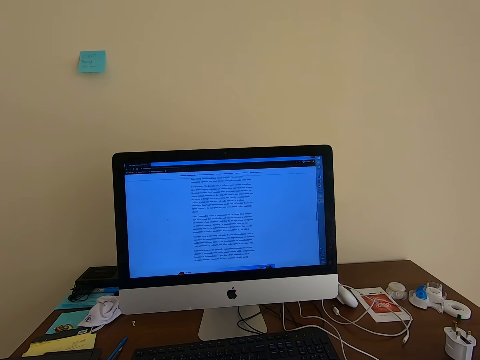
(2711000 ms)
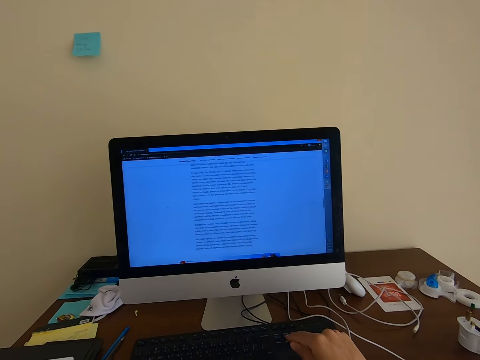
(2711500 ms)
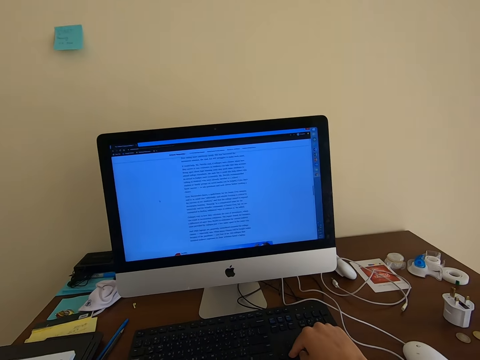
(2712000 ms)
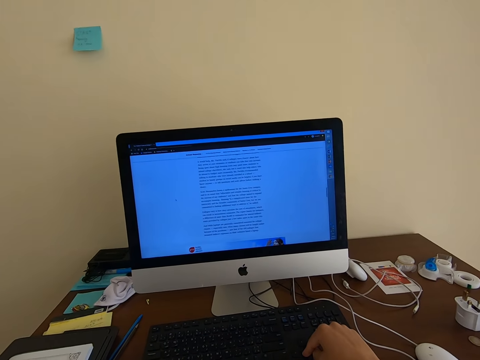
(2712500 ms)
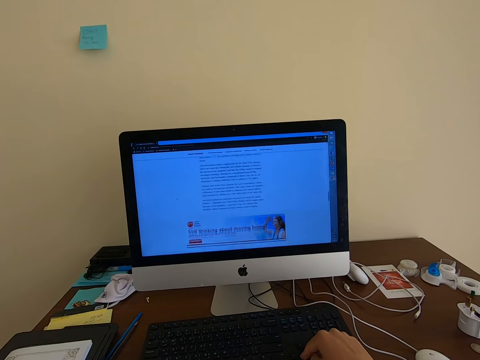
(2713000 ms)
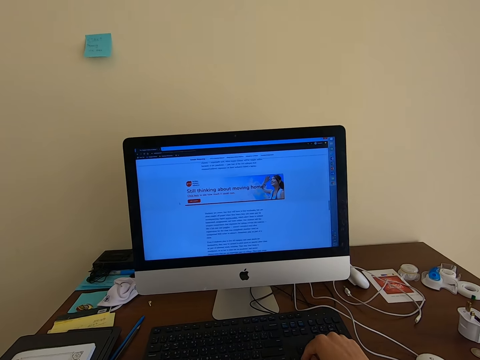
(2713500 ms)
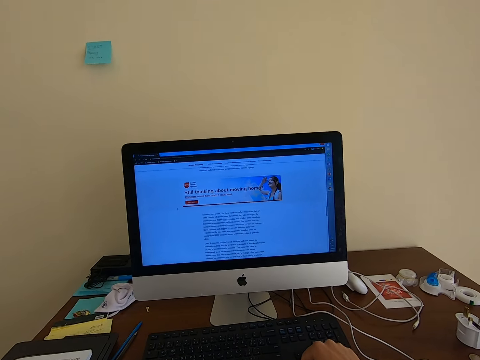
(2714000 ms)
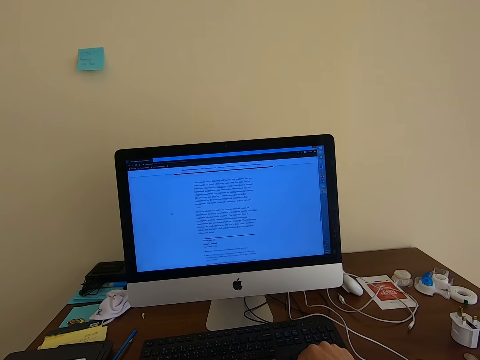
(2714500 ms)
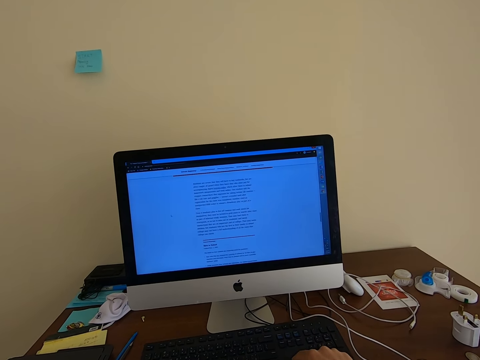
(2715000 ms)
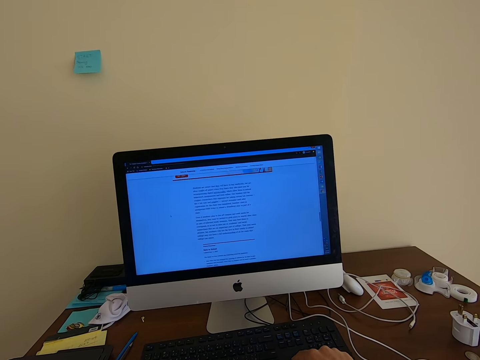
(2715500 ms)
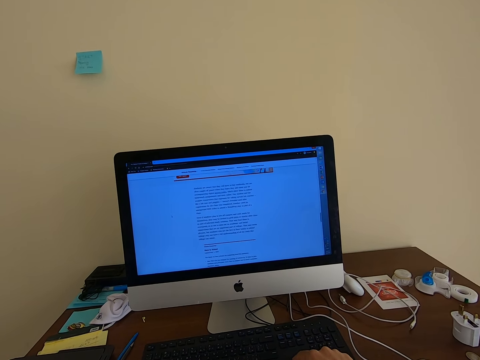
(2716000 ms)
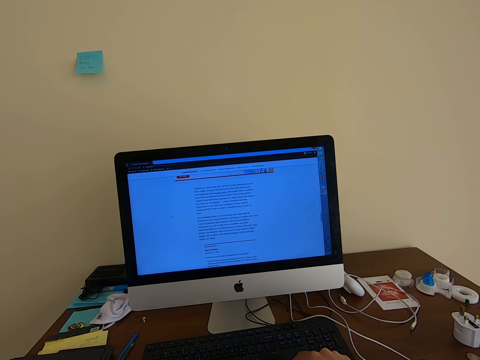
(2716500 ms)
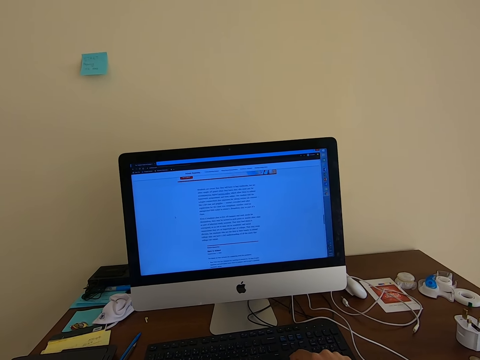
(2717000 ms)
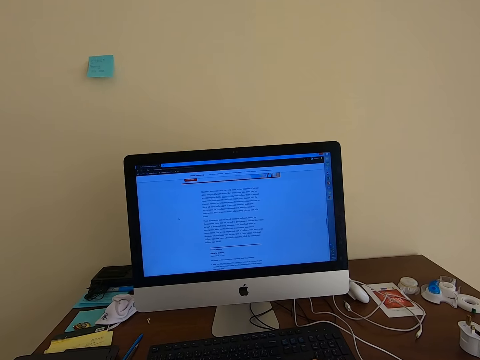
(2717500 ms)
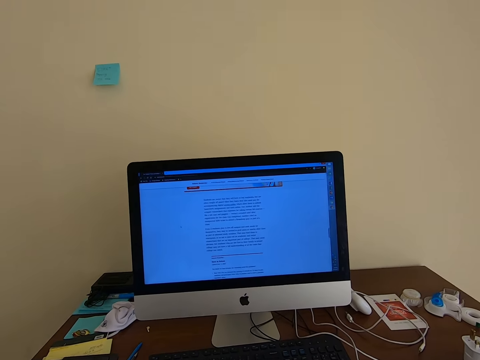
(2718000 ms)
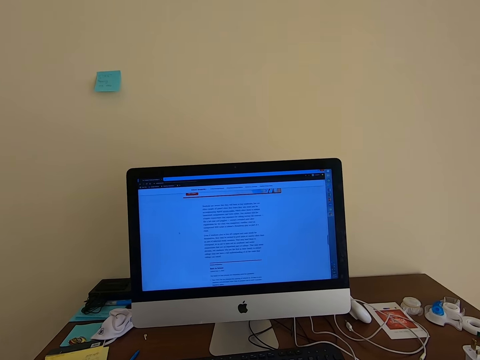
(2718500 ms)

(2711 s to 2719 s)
The camera wearer types on a keyboard. They scroll the mouse.

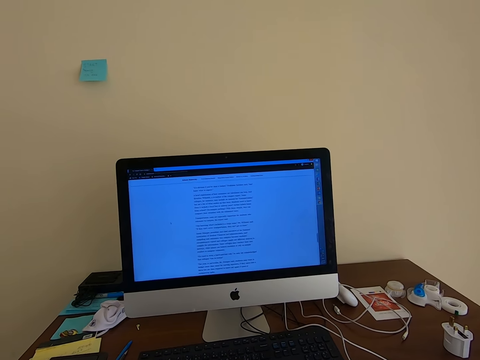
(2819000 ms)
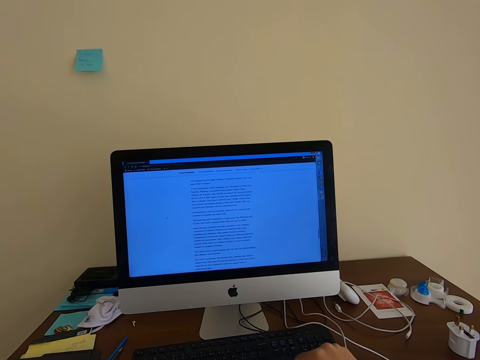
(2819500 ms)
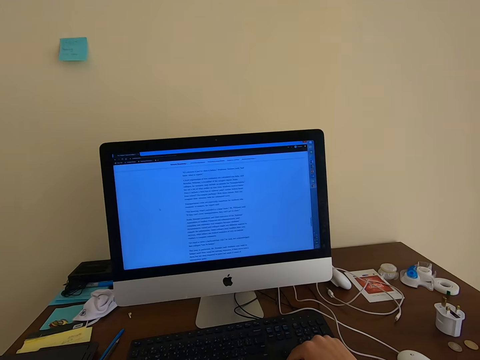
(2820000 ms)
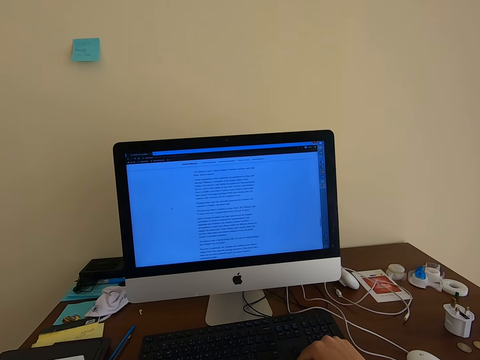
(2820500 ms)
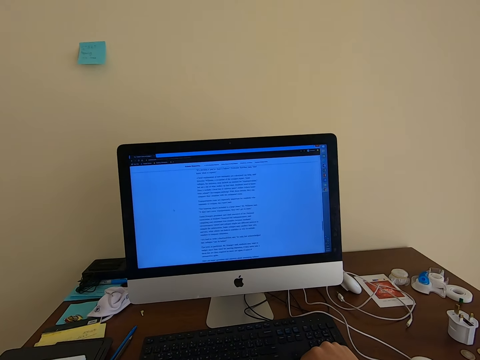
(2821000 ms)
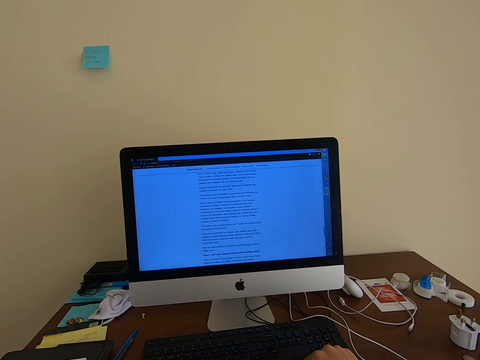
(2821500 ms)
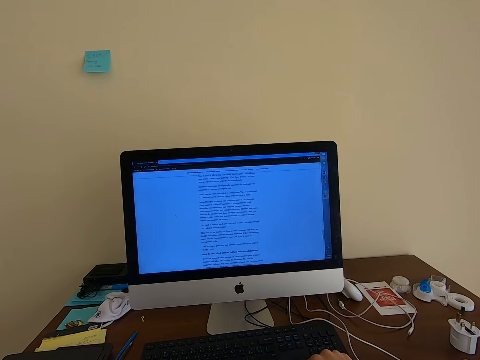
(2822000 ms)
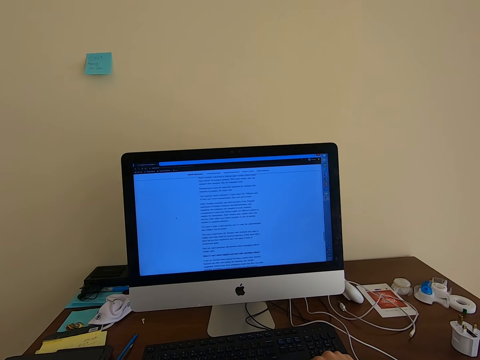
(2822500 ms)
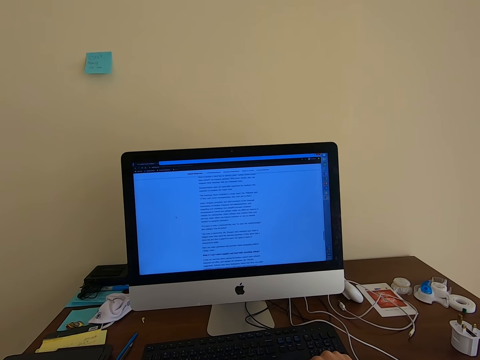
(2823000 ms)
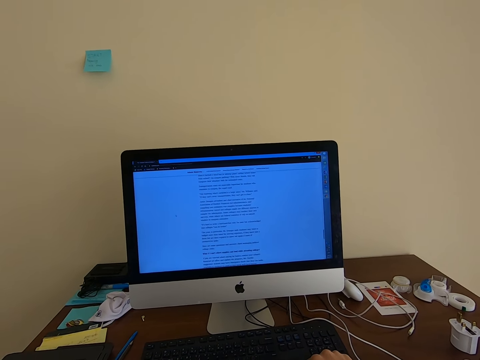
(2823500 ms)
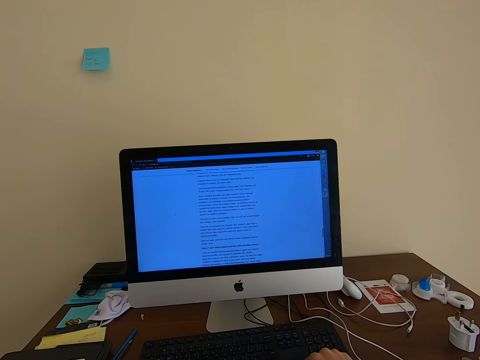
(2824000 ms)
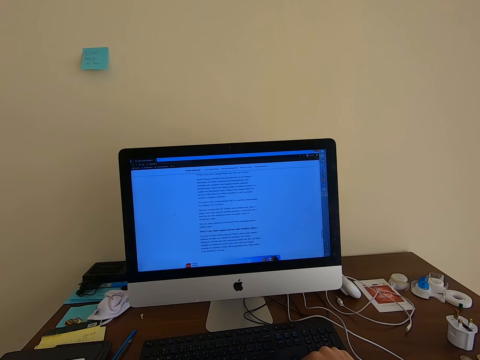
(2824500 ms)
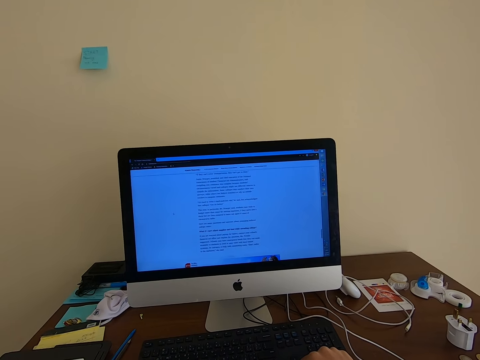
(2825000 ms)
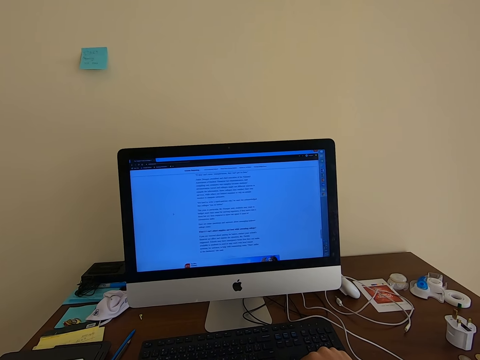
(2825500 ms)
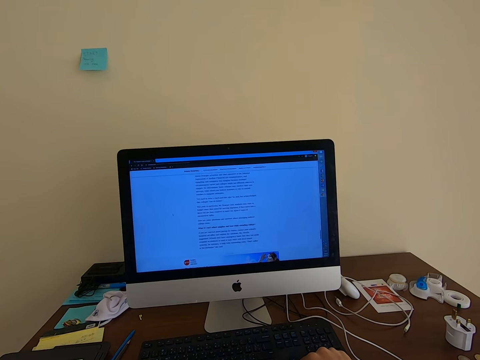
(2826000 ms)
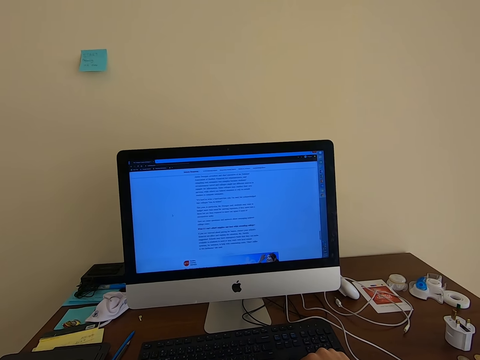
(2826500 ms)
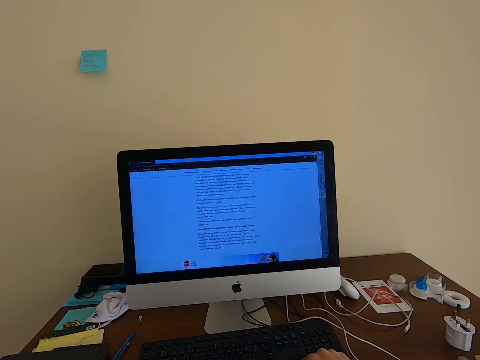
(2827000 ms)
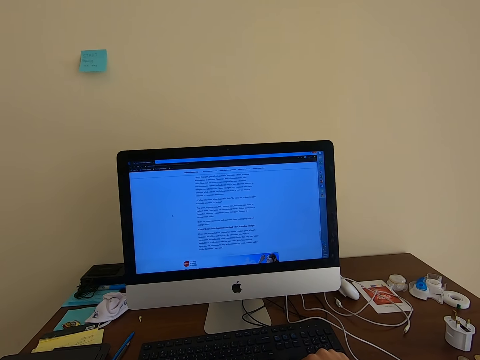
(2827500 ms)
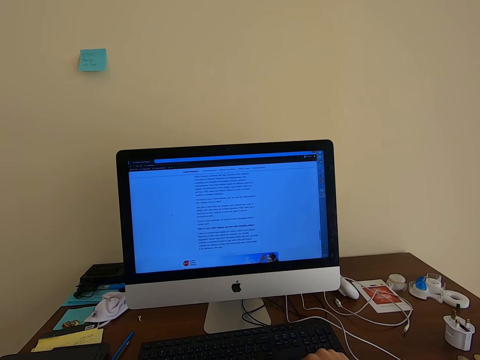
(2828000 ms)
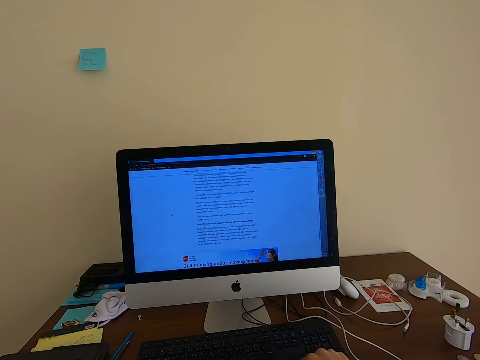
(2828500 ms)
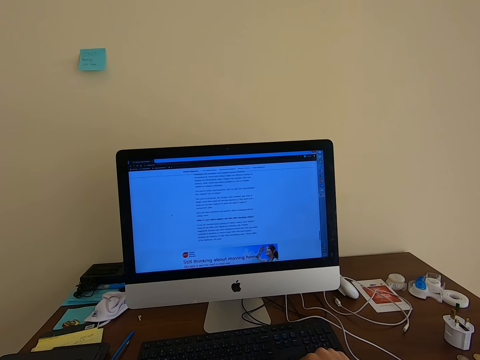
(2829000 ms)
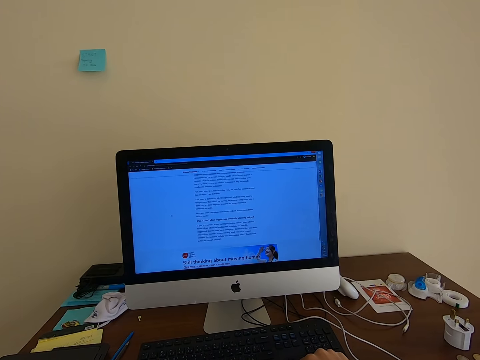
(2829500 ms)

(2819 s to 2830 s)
The camera wearer puts his hand on a mouse.

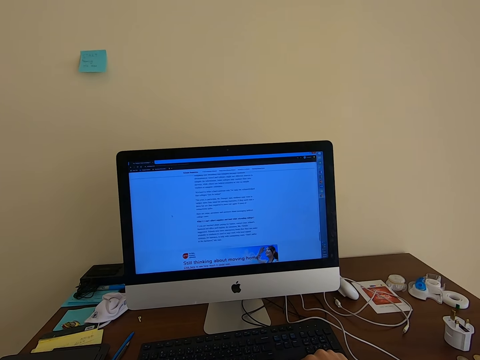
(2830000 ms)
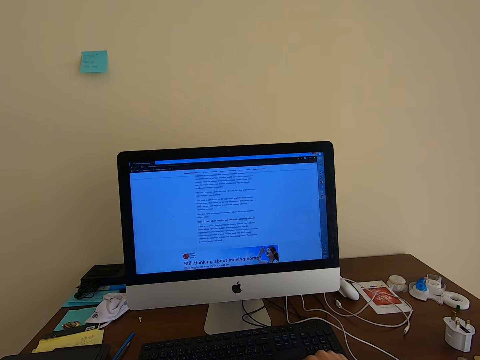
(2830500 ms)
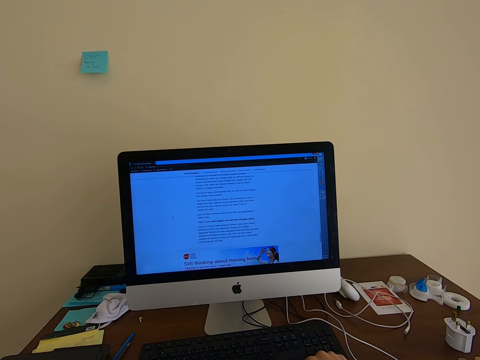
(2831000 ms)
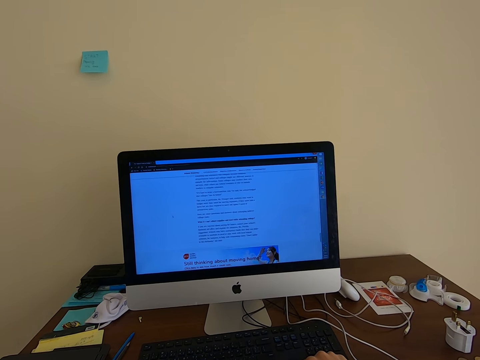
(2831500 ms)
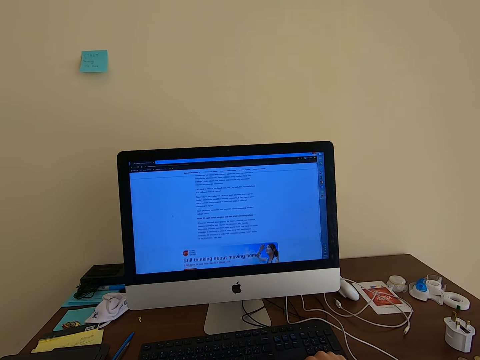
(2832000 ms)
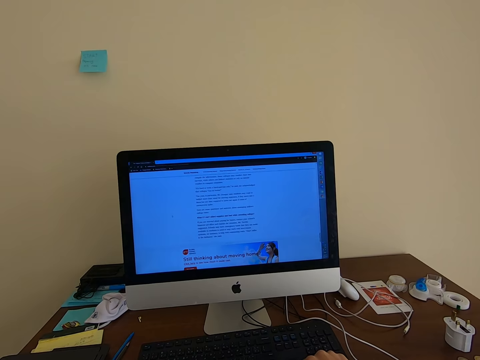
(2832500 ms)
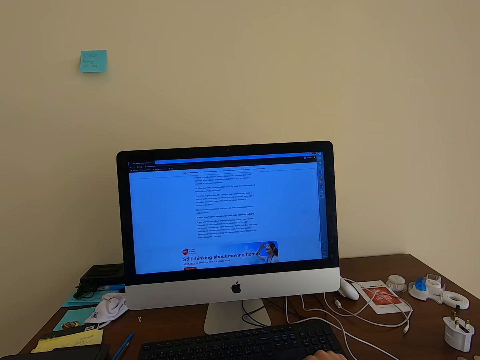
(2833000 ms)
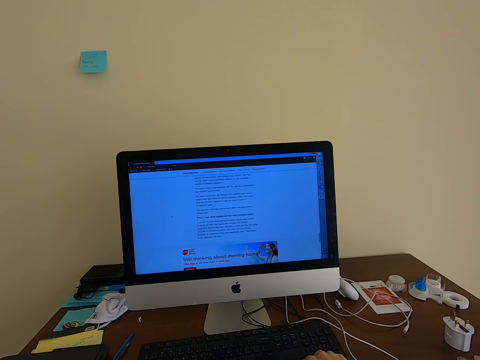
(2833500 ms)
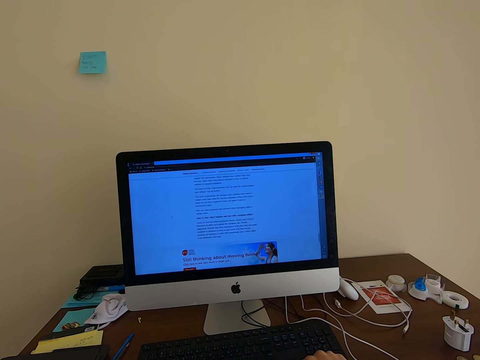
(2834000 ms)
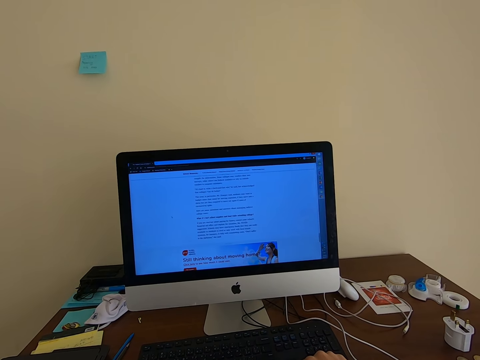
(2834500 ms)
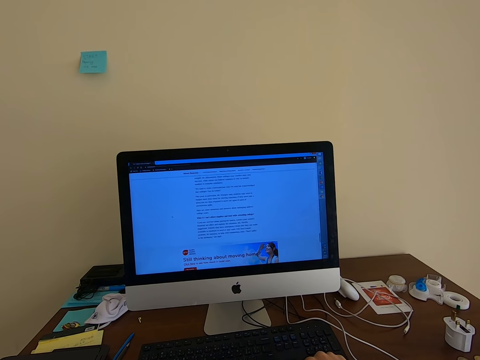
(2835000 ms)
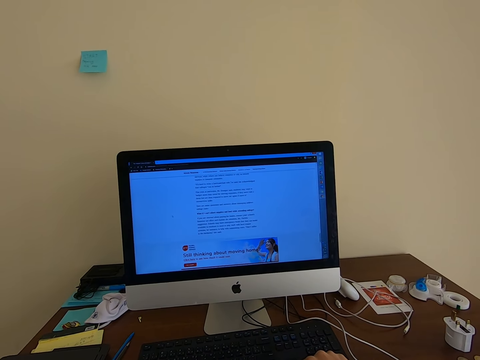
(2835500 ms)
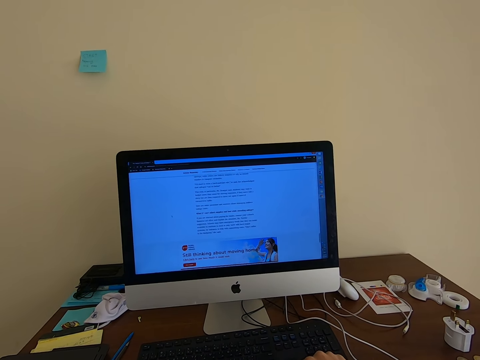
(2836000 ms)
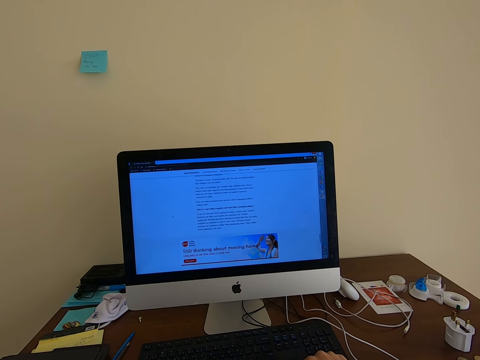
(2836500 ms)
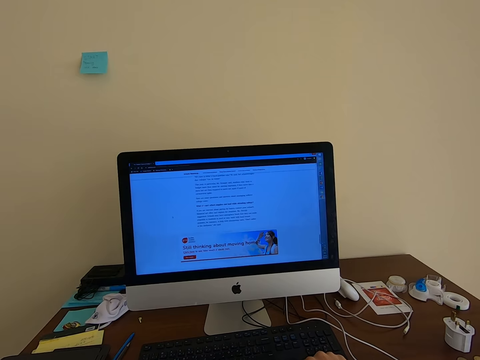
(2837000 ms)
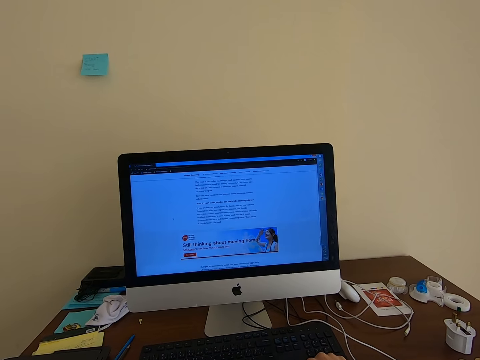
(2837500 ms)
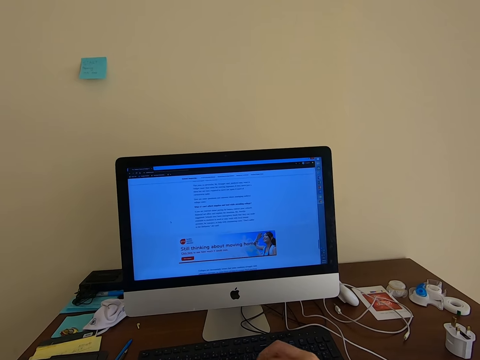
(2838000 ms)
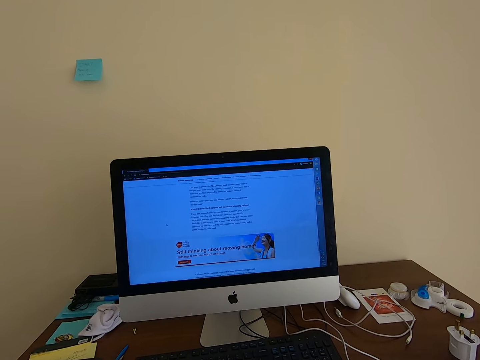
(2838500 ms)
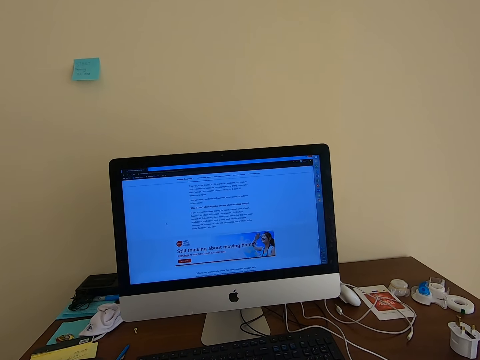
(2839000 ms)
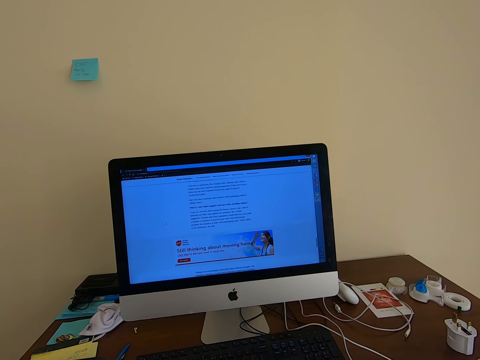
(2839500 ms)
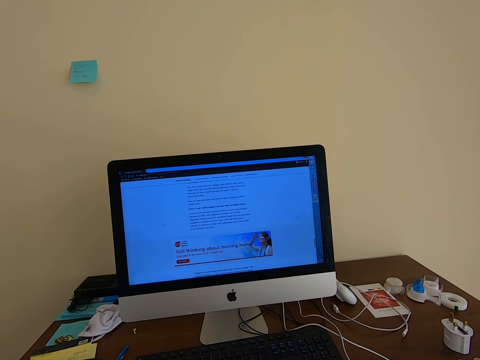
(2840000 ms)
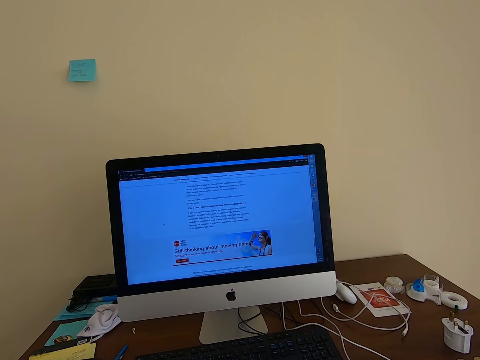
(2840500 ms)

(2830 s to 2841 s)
The camera wearer removes a hand from the keyboard.
